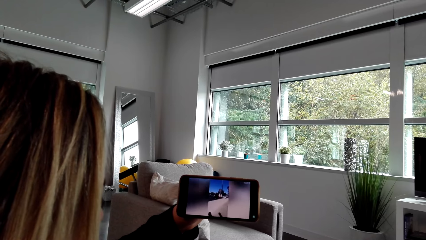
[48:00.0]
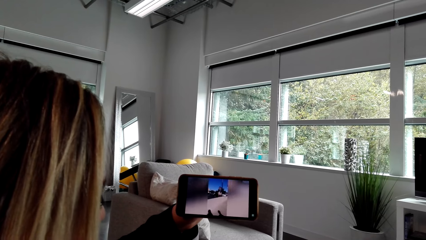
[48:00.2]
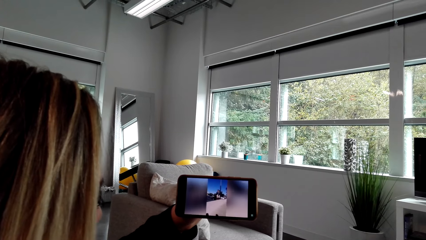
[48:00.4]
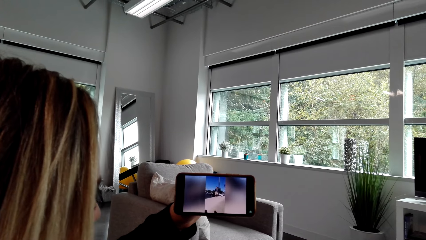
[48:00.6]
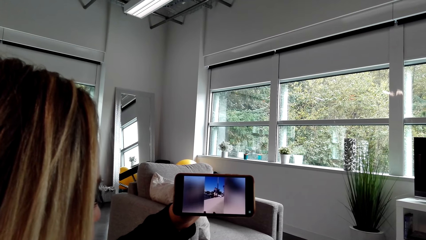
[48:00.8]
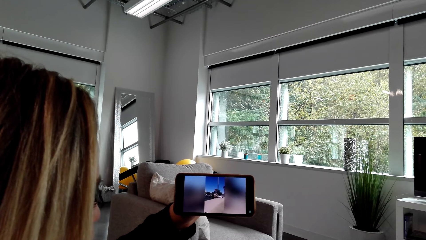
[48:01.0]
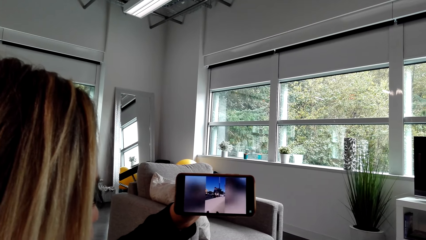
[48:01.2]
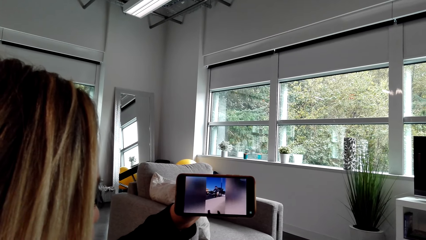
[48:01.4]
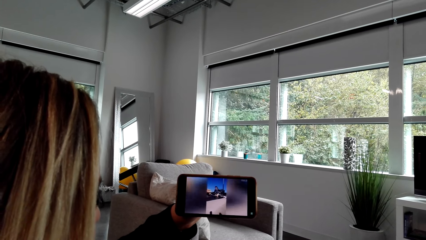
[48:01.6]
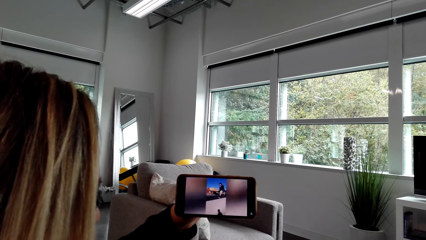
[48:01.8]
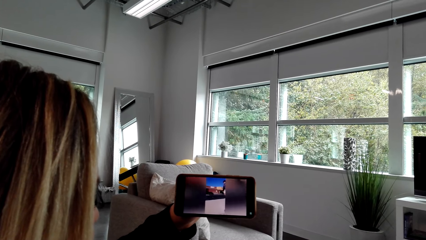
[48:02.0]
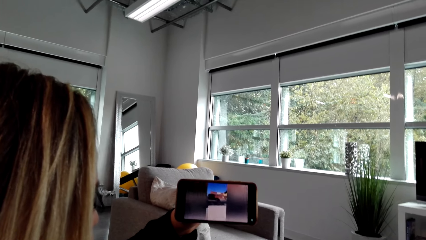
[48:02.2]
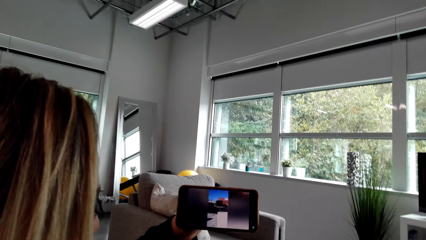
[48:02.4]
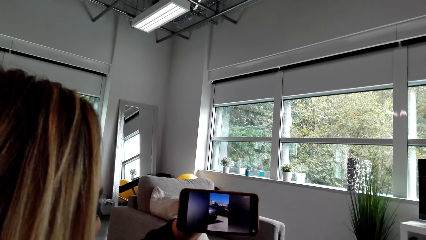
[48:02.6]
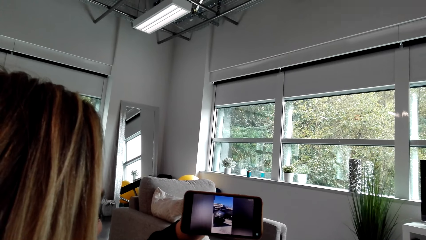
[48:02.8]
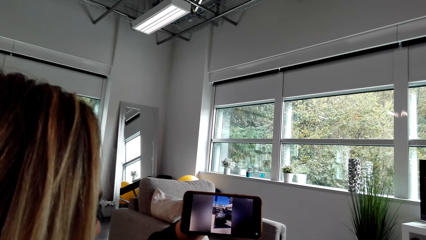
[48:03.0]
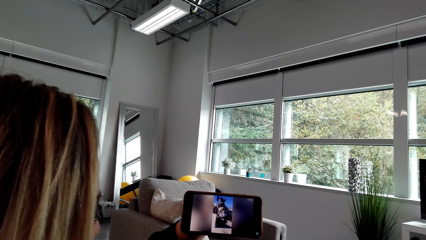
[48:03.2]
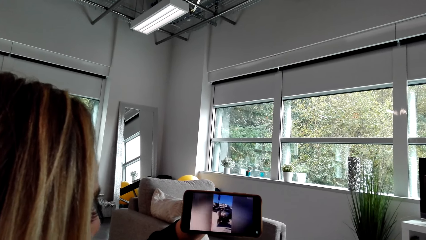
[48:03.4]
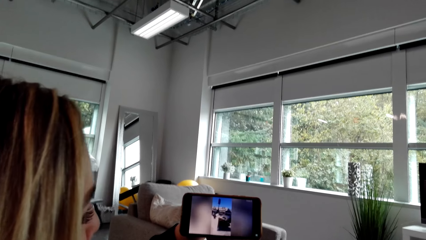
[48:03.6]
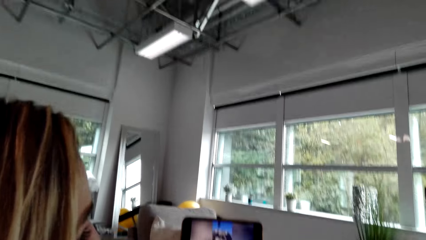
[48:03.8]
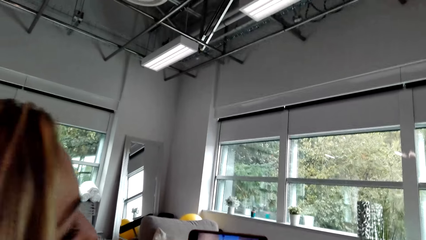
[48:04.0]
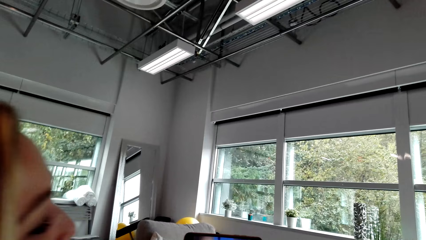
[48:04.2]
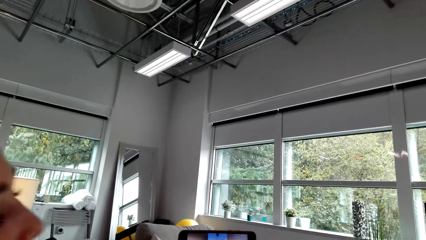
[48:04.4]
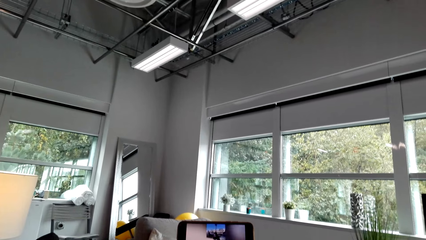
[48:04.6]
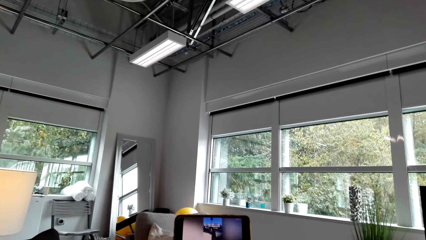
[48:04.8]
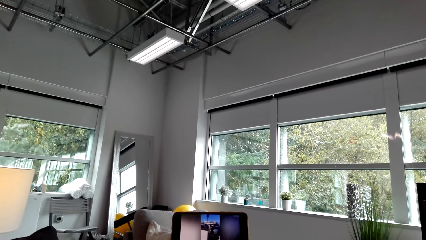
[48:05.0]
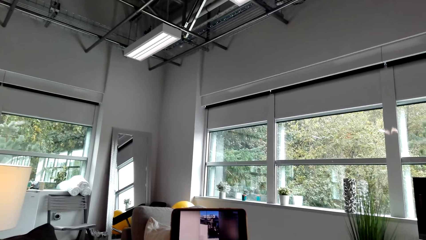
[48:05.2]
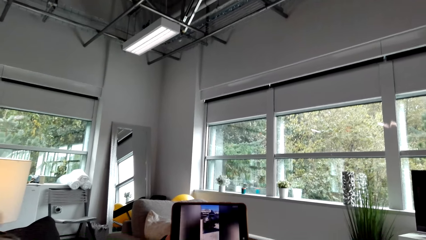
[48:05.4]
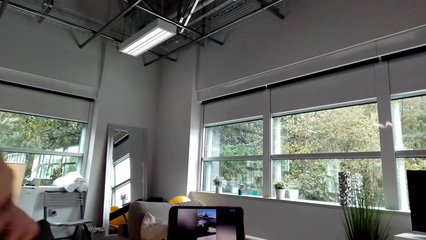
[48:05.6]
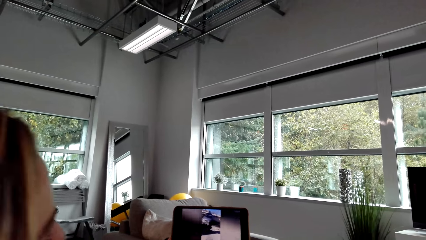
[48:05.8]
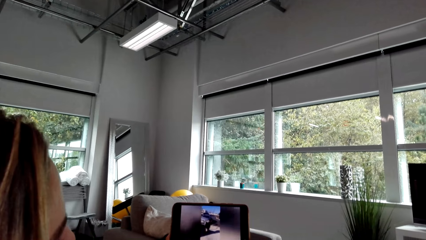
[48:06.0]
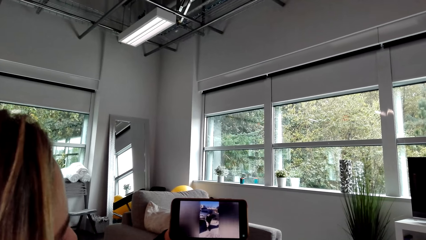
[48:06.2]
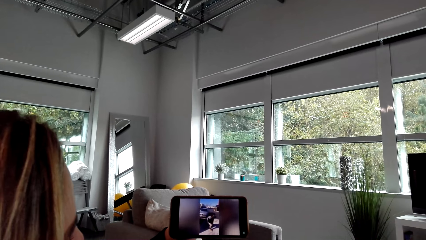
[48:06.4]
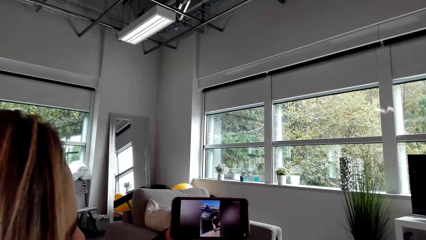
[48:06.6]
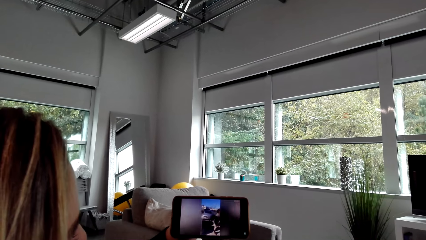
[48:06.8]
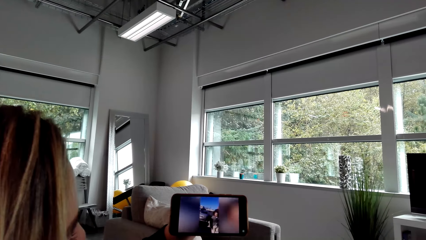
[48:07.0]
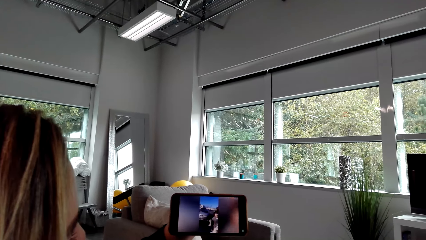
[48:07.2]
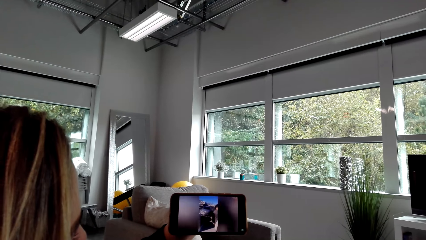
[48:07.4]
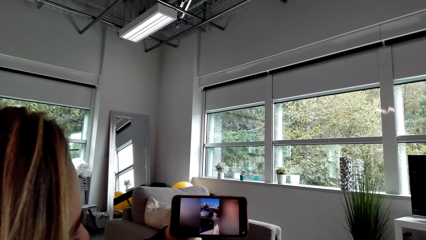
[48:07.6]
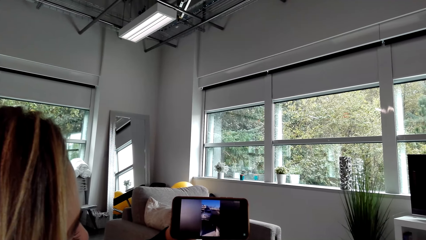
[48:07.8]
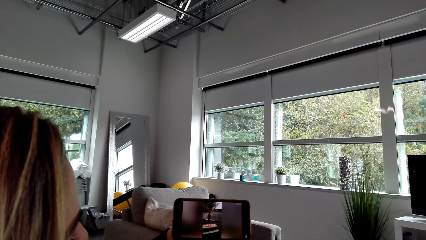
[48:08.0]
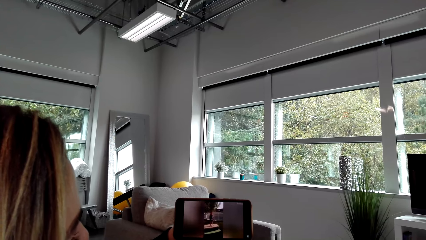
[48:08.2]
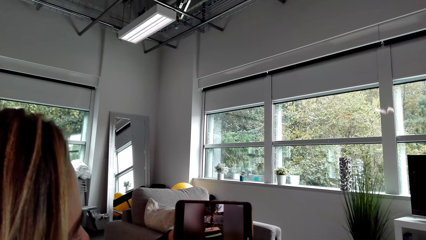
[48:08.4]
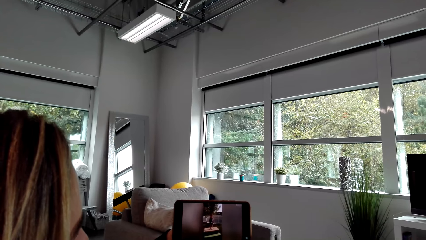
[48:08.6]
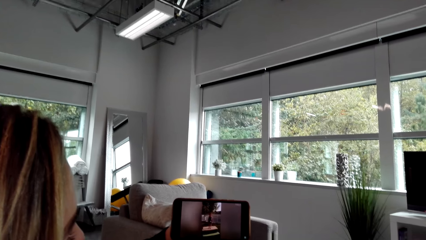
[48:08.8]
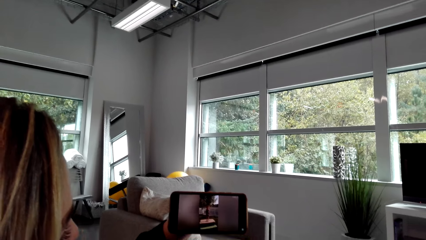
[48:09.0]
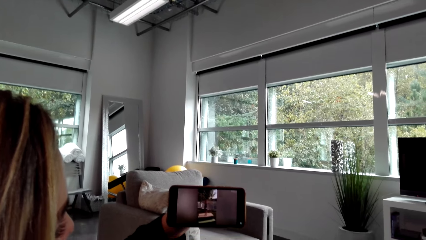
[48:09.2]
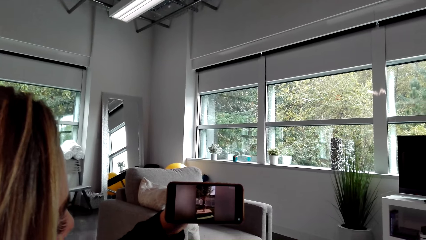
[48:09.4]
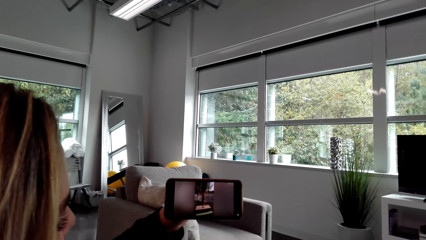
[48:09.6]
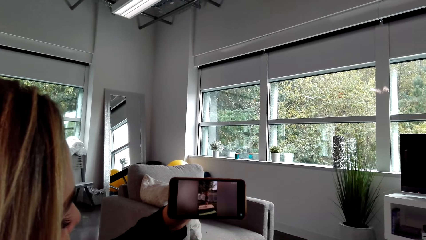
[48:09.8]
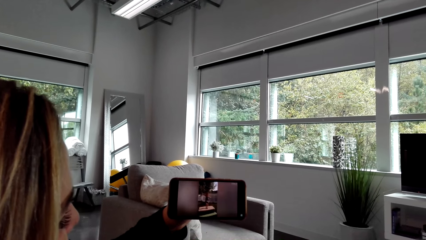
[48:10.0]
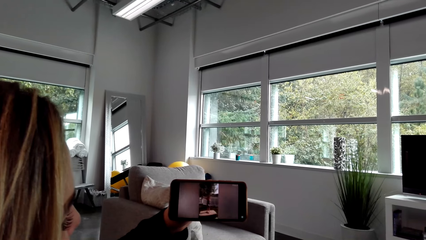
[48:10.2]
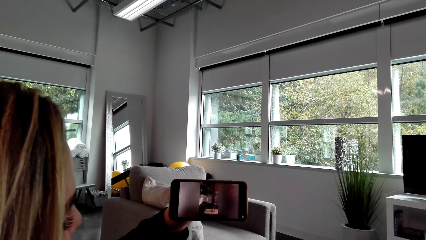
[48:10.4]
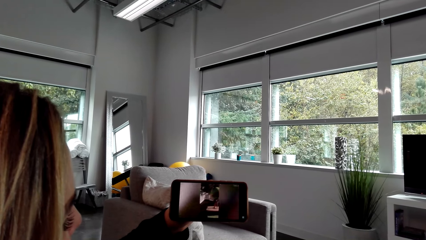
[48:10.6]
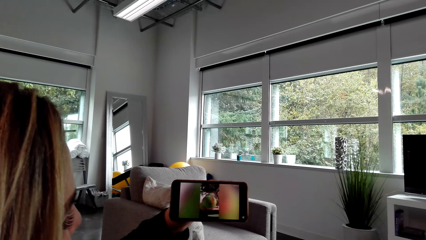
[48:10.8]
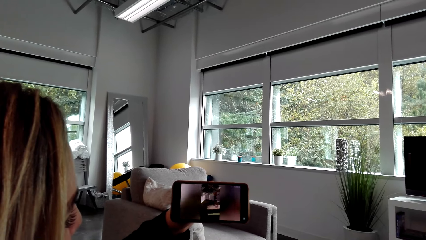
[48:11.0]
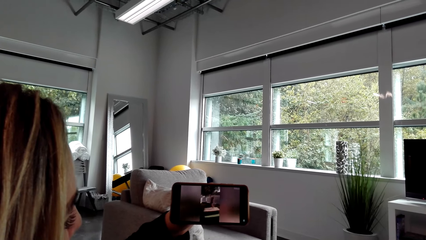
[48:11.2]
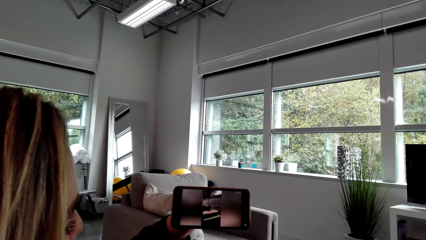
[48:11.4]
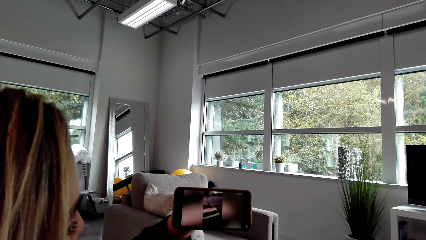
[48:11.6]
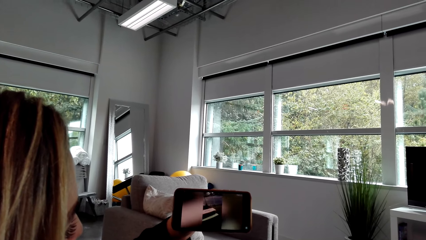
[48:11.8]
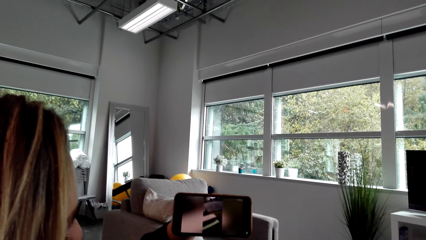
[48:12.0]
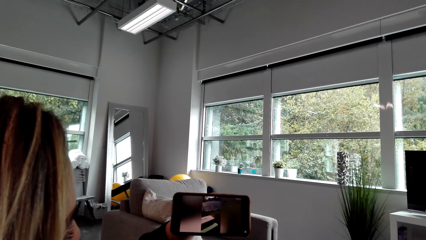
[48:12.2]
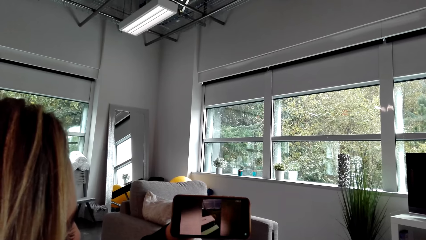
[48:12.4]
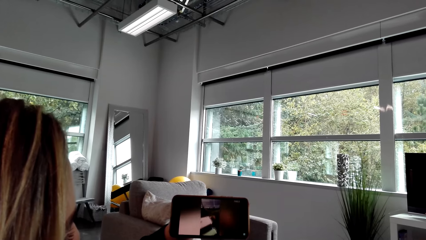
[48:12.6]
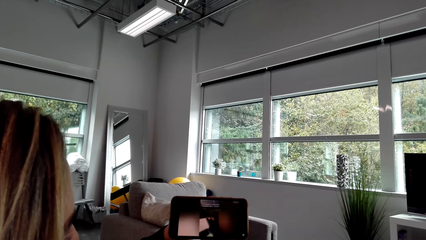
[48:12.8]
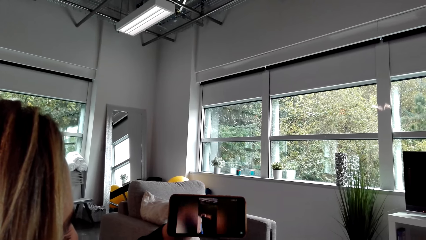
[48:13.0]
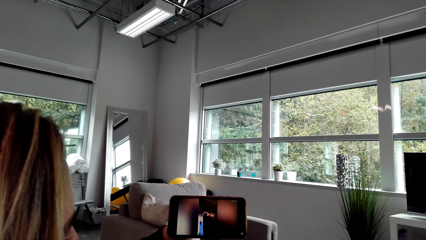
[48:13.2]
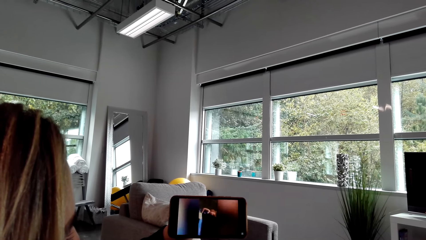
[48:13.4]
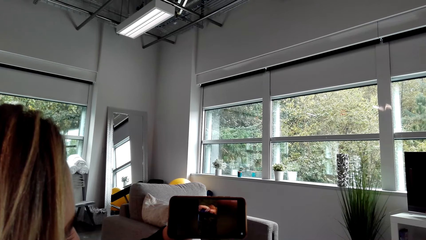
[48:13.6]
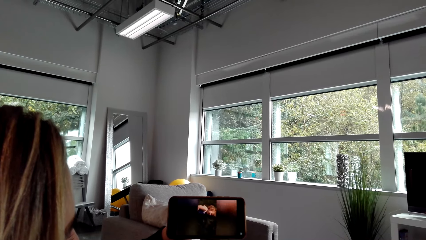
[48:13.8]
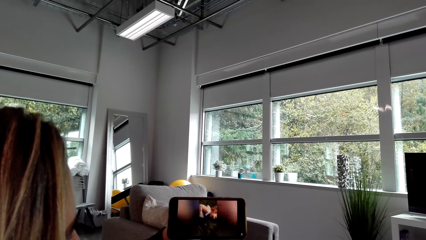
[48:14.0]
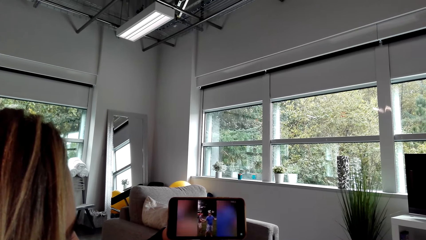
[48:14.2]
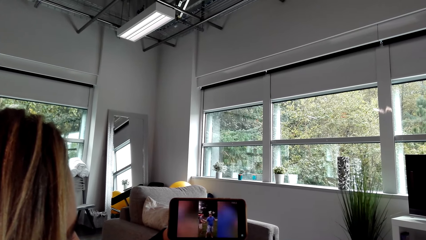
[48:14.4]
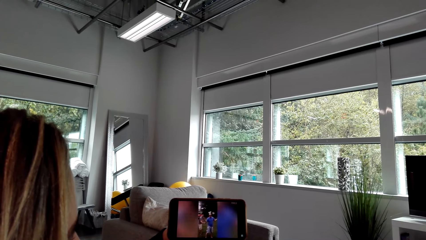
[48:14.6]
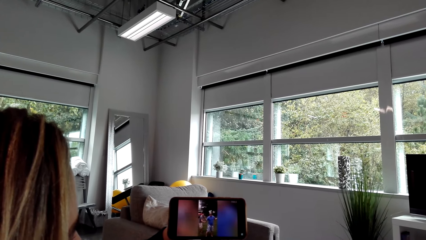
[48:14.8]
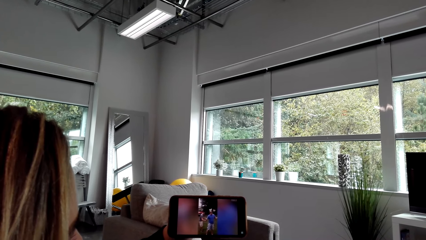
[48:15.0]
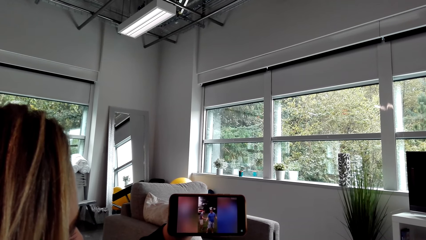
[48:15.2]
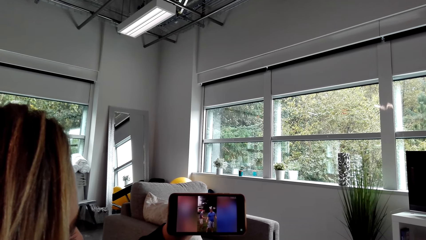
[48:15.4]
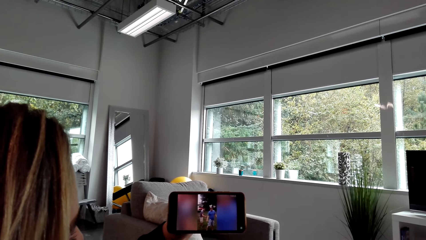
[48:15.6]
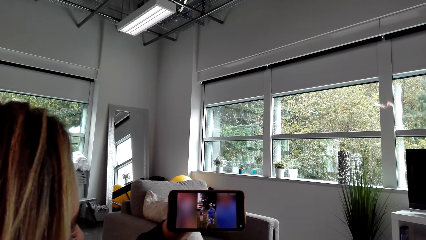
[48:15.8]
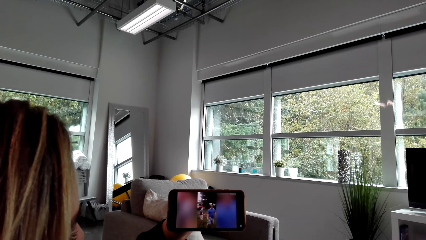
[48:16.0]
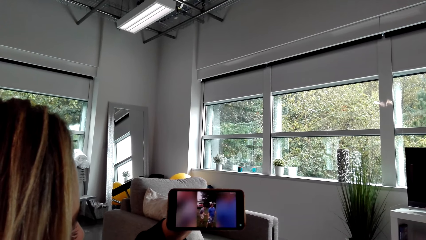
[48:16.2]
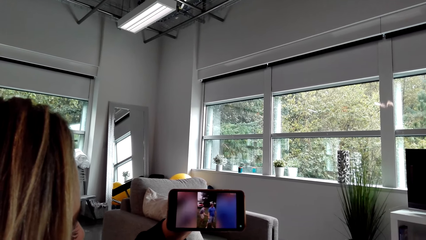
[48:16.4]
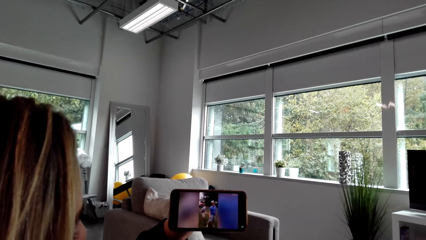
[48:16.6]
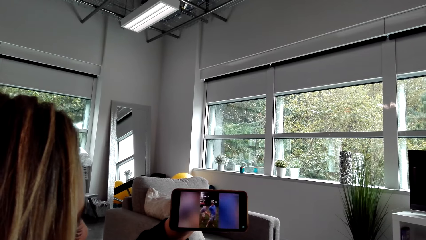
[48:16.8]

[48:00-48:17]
The camera wearer converses with a woman. The woman moves the head backward. The camera wearer watches on a phone with the woman. They converse with the woman. They watch on a phone with the woman.
